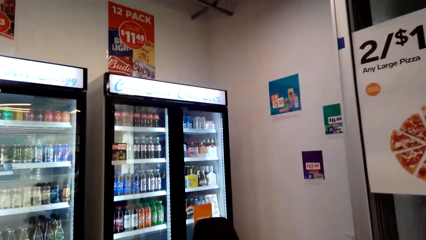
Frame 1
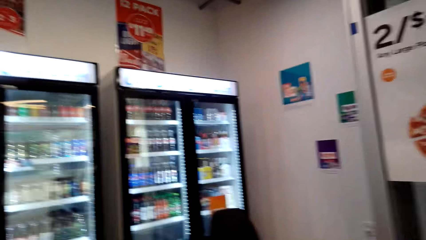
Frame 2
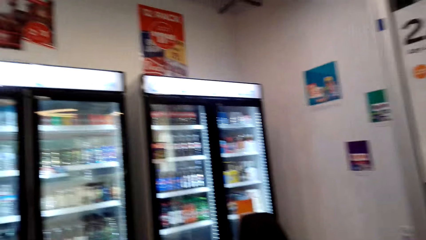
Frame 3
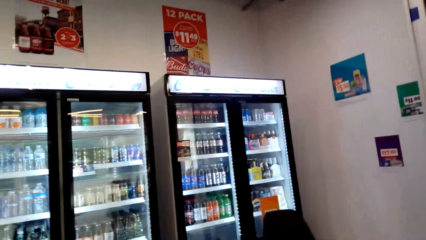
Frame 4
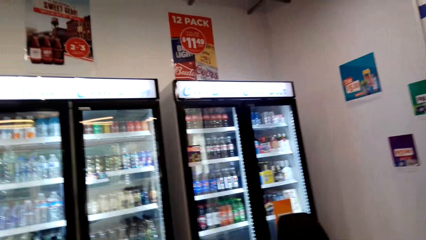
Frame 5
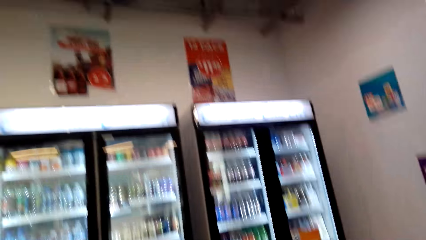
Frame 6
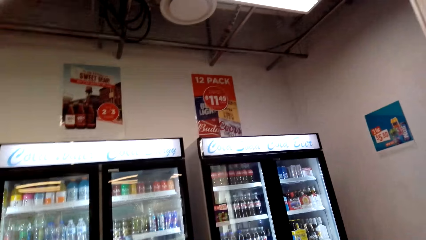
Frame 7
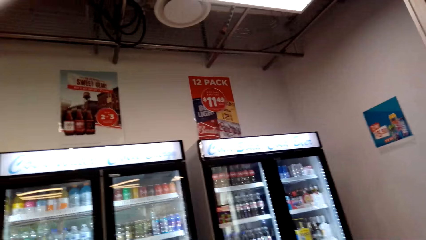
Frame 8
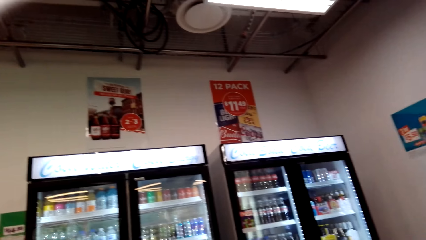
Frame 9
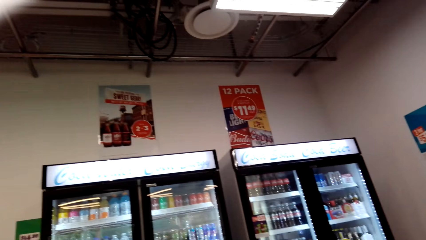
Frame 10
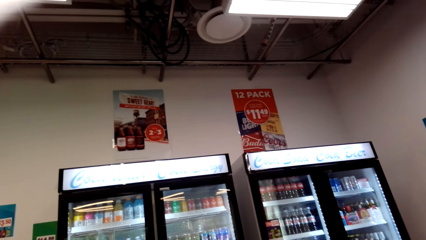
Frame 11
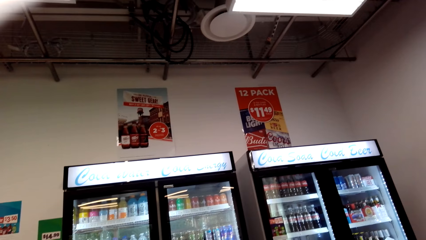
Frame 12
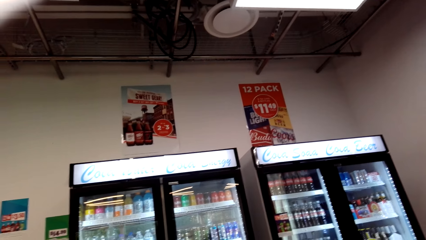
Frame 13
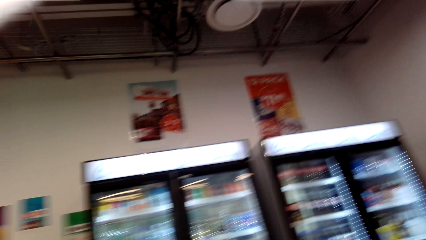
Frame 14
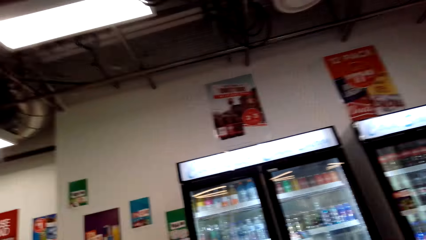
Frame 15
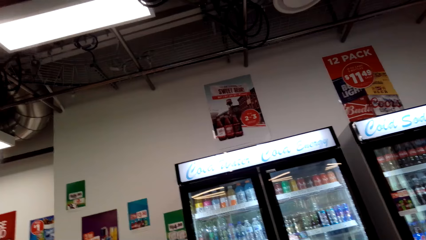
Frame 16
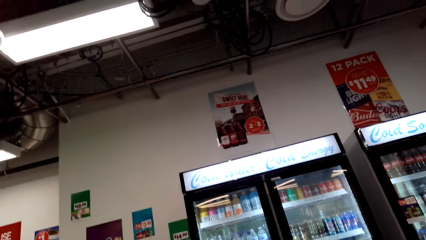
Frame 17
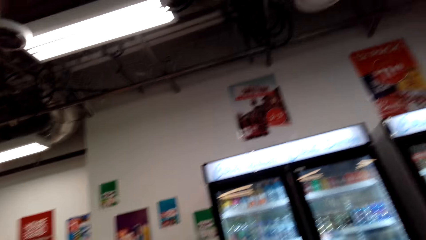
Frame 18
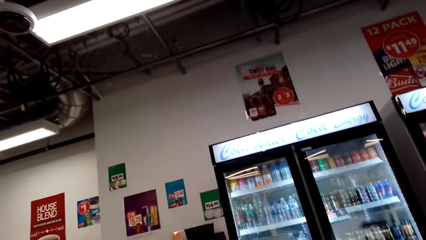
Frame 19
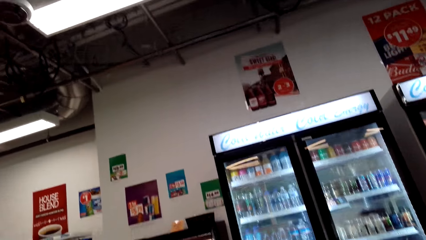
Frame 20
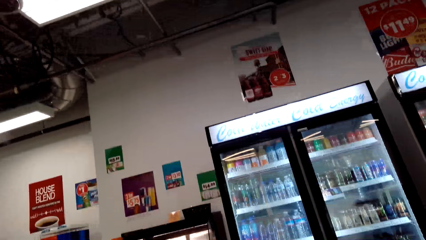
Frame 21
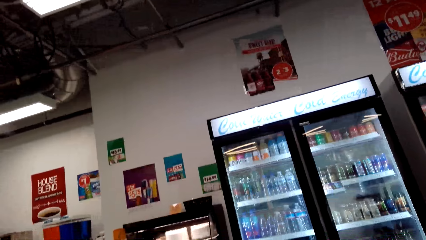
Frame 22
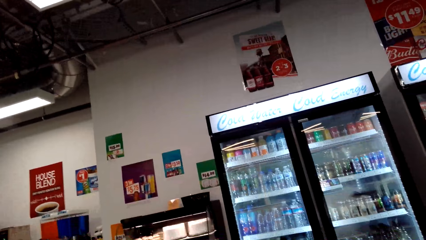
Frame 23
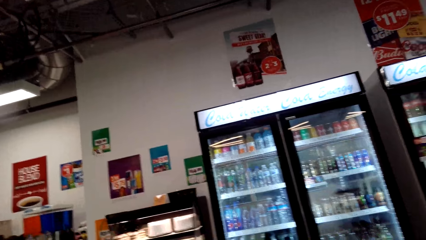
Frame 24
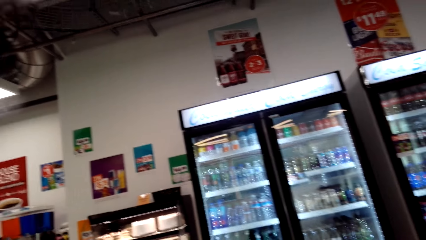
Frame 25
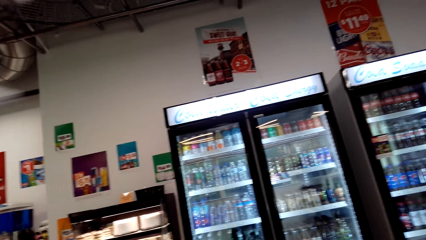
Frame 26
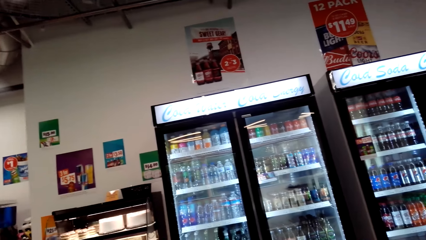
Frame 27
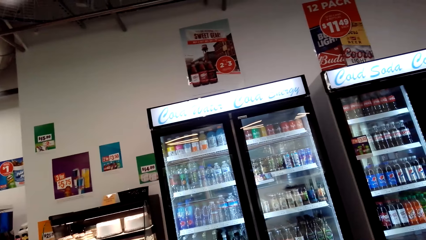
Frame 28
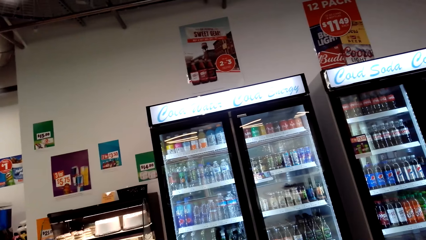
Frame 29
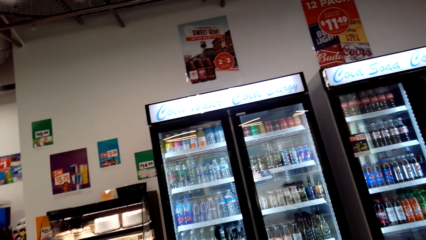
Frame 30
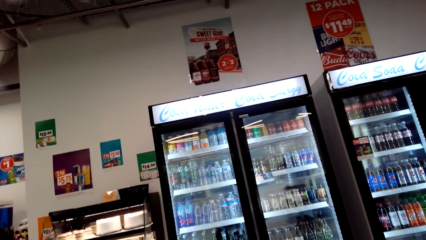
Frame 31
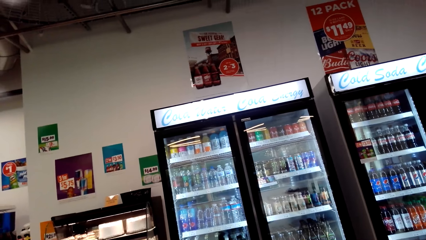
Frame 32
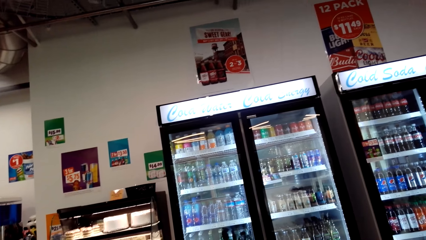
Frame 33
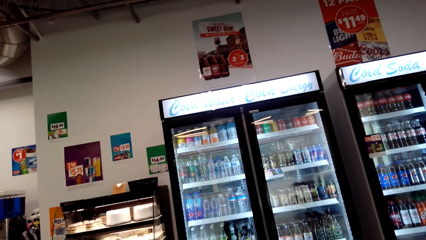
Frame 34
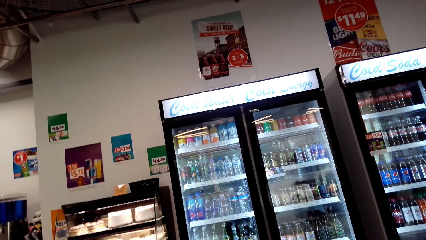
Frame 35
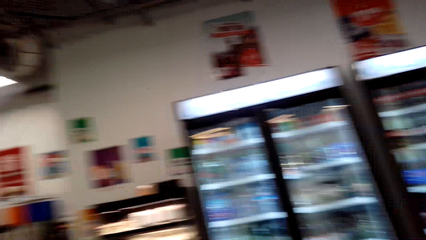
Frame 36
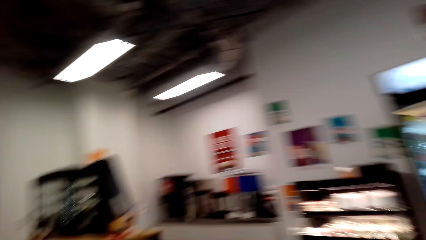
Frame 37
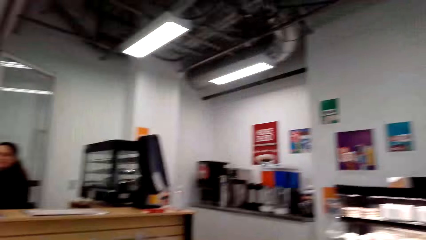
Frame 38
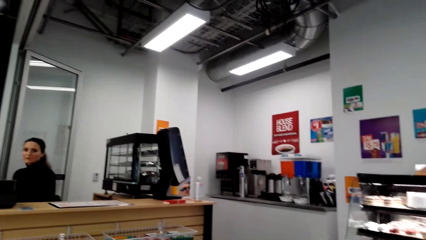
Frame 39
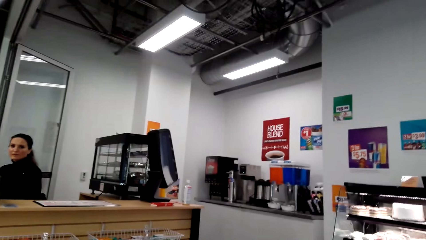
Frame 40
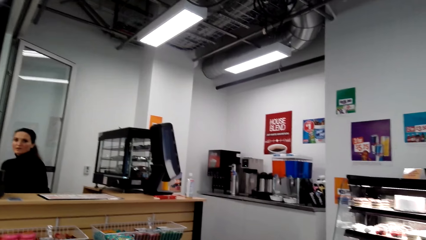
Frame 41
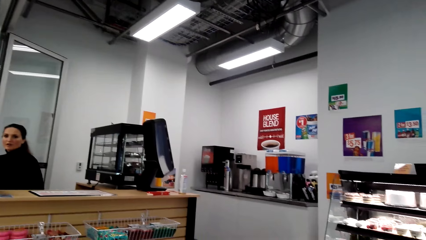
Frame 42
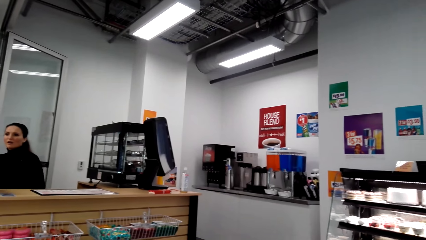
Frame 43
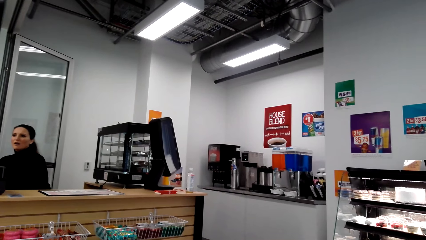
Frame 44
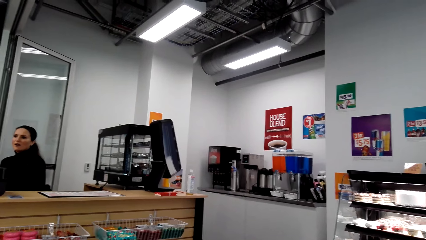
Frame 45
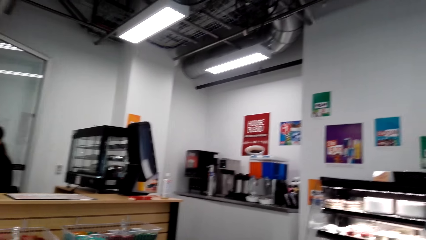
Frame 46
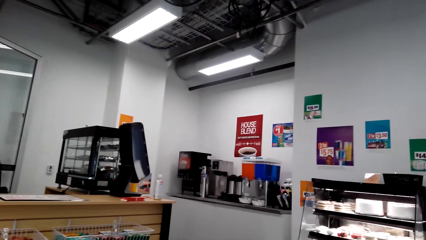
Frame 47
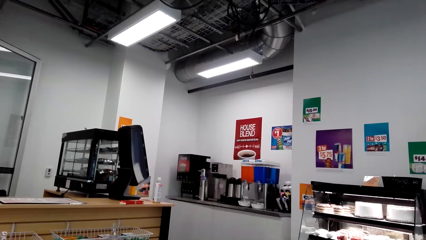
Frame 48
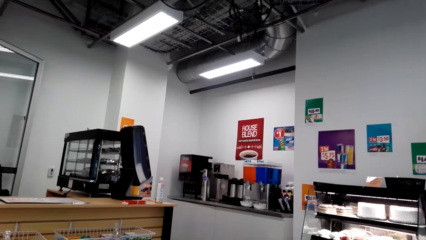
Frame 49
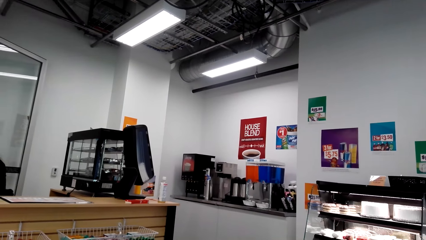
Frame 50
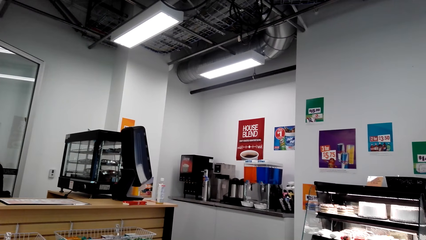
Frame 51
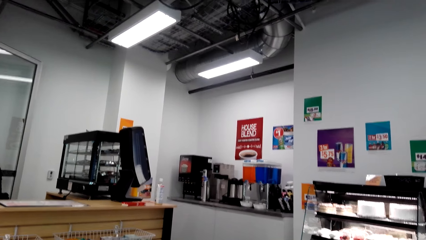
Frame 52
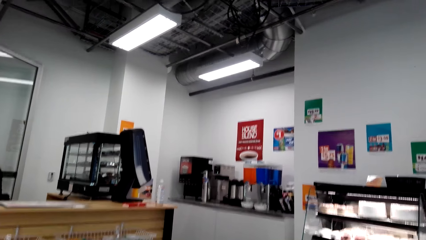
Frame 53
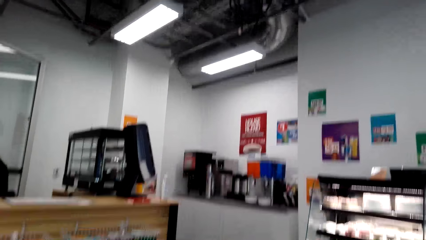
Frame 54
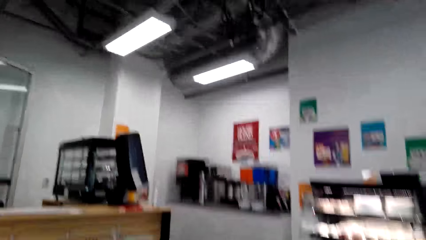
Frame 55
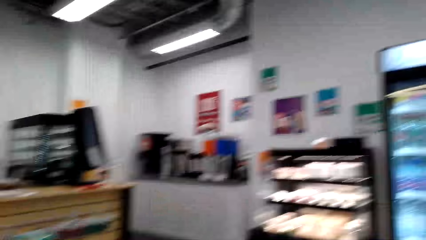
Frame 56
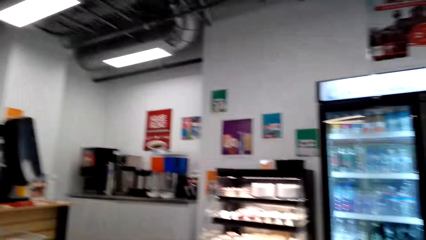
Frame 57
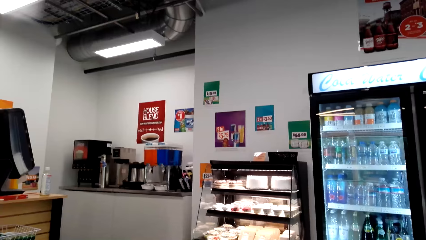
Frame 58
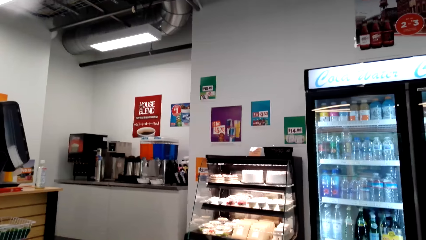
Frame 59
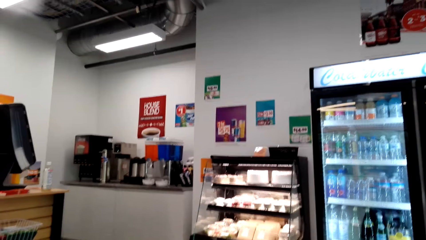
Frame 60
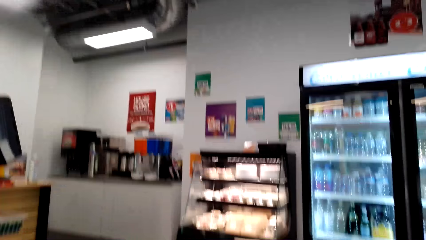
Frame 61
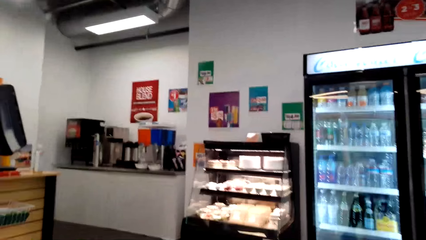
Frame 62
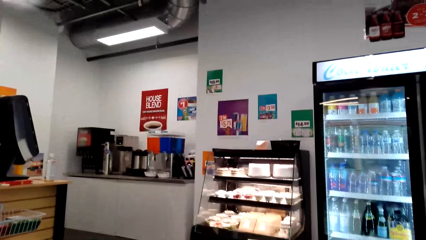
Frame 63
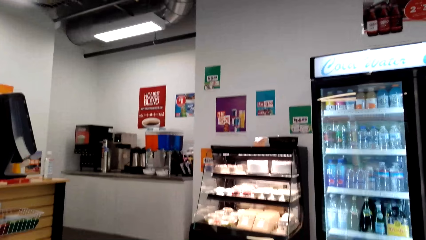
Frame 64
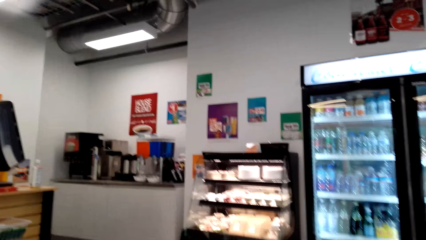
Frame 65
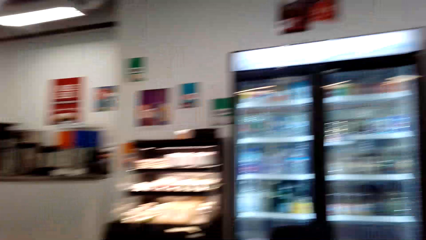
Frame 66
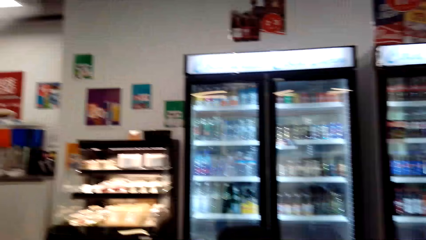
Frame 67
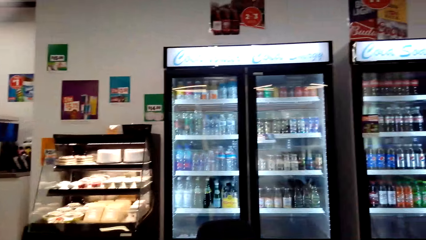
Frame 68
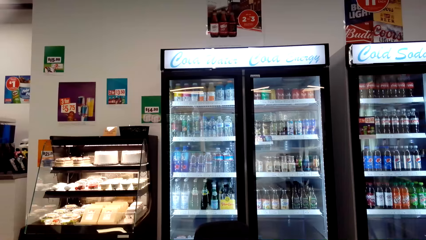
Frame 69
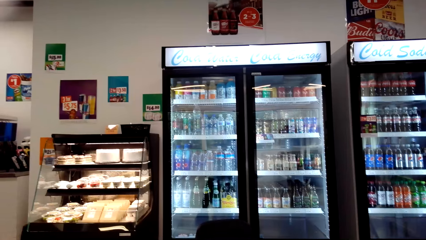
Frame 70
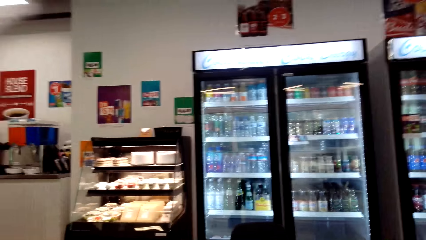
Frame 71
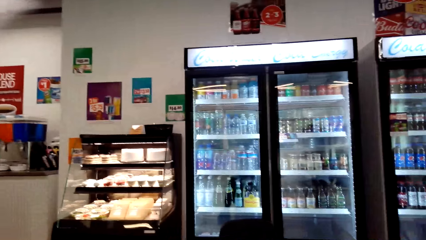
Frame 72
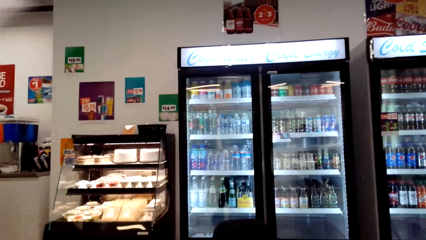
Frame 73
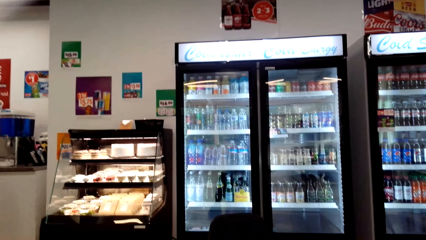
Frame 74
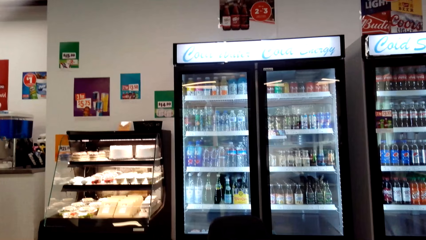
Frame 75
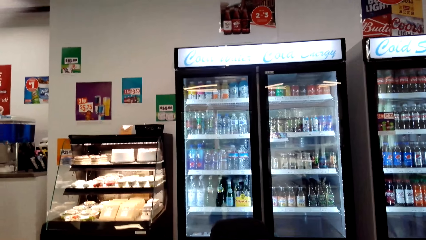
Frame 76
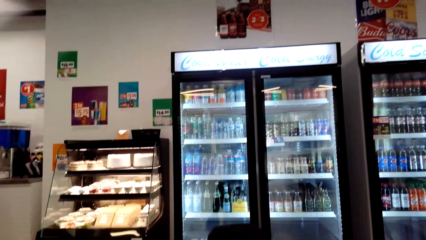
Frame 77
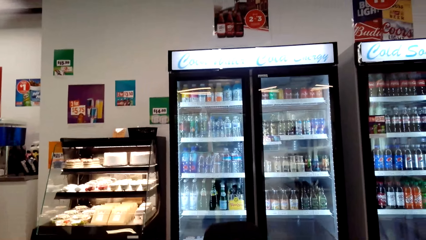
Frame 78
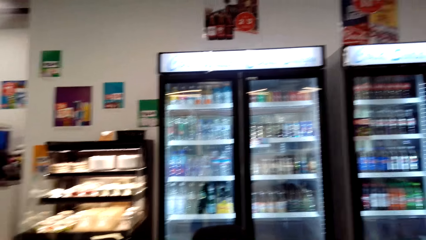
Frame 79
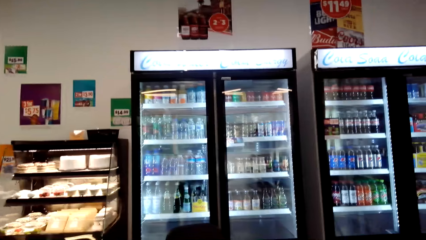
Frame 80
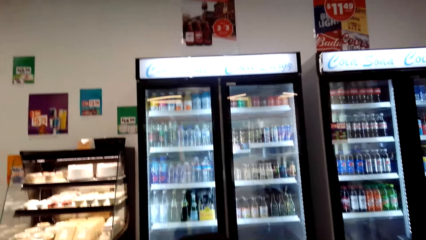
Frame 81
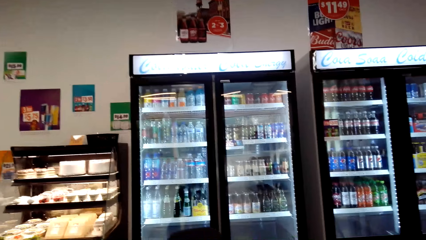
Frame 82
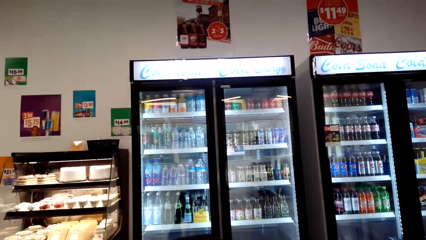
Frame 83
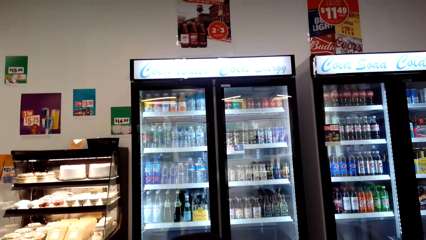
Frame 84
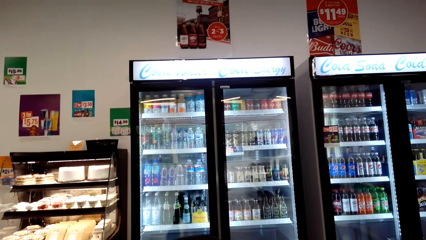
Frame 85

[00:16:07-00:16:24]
The camera wearer looks around. They converse with a woman and a man.
